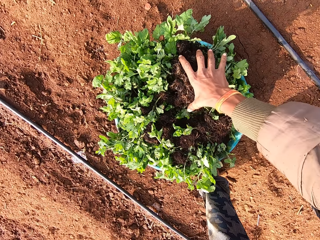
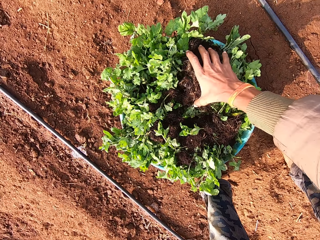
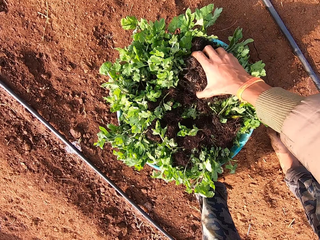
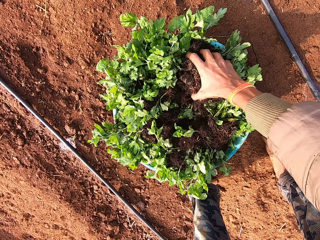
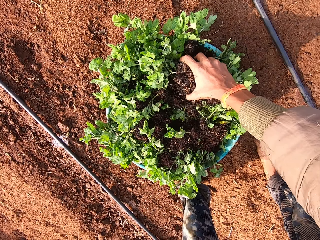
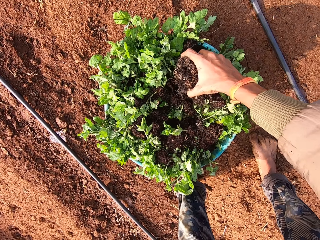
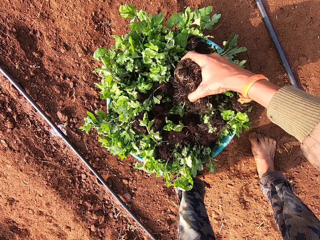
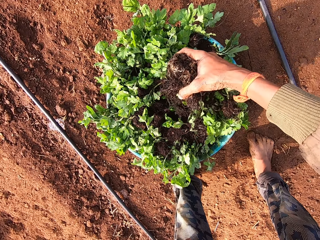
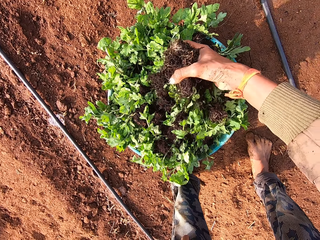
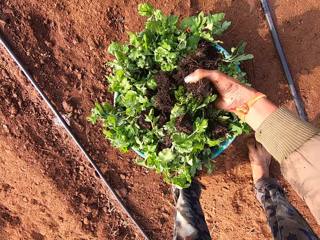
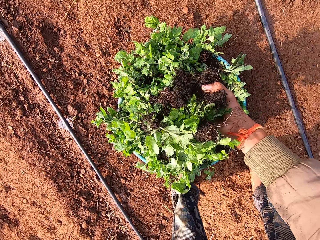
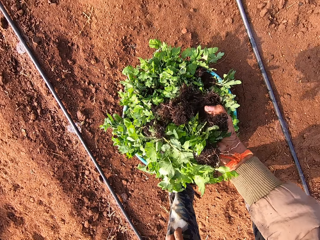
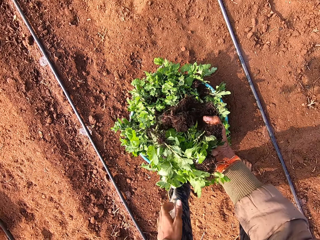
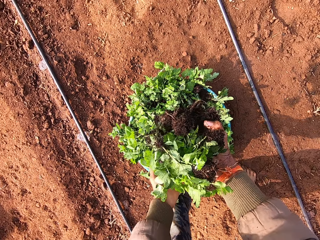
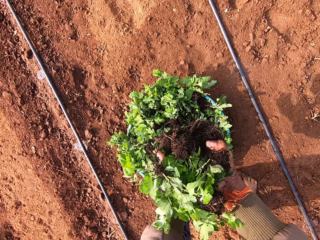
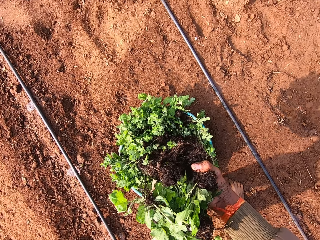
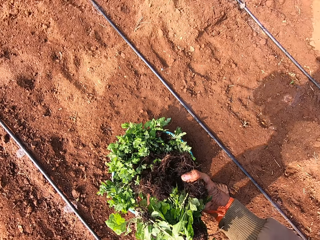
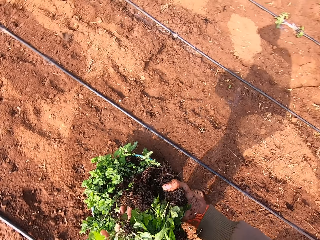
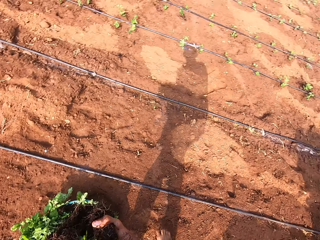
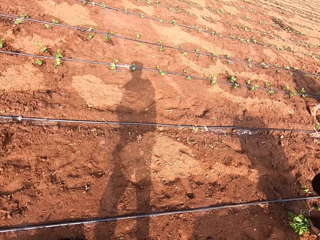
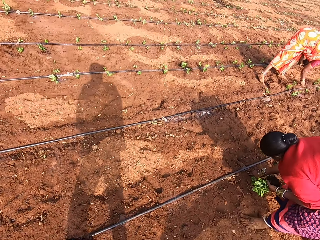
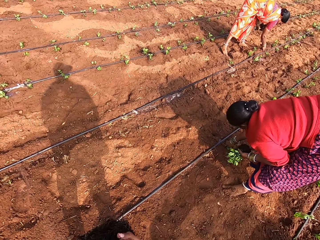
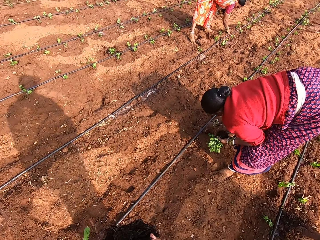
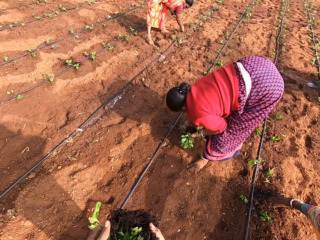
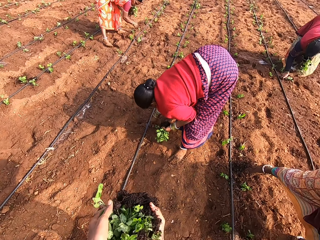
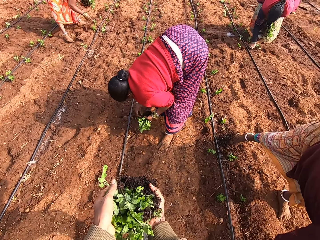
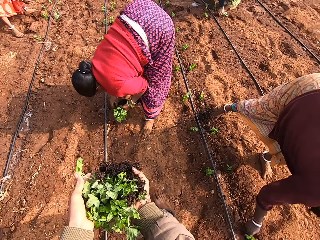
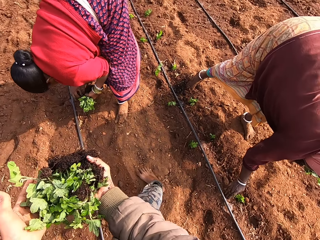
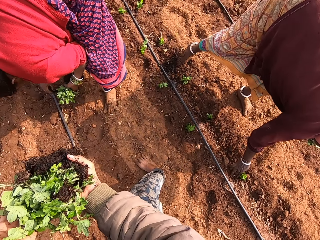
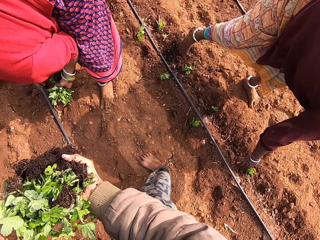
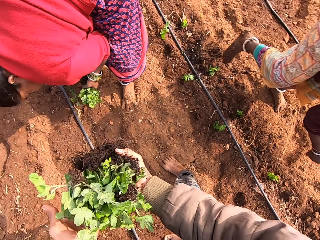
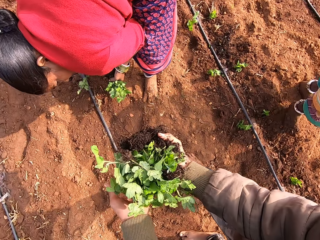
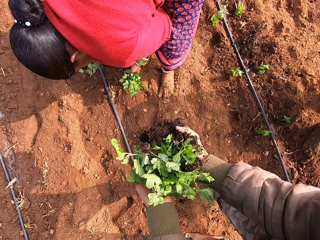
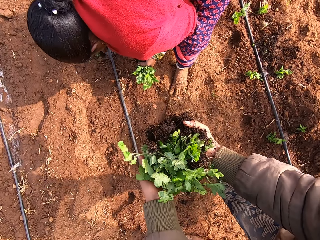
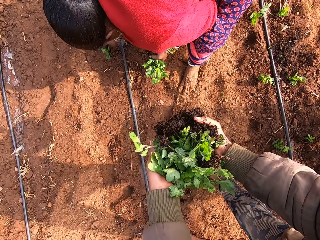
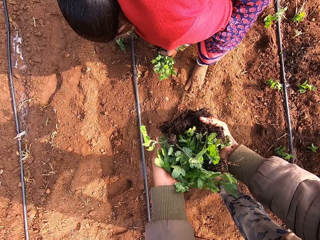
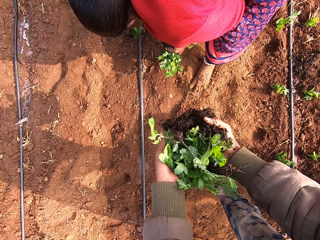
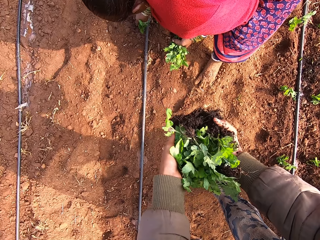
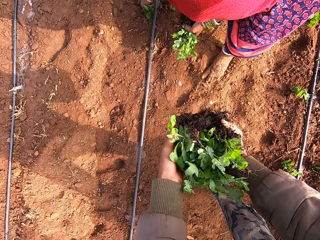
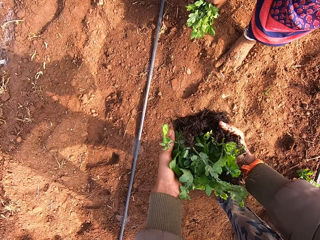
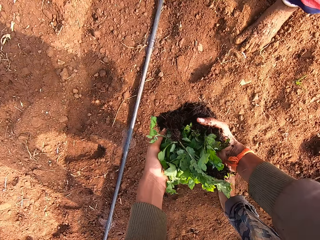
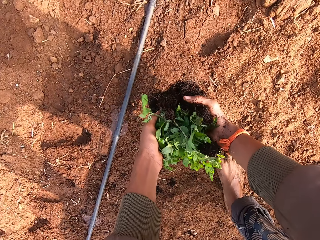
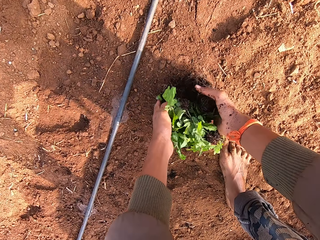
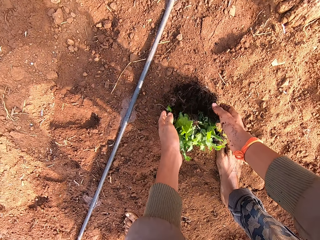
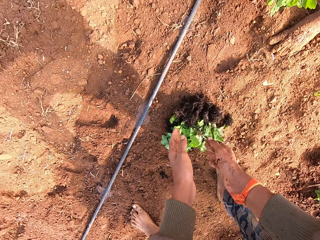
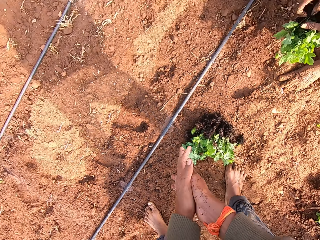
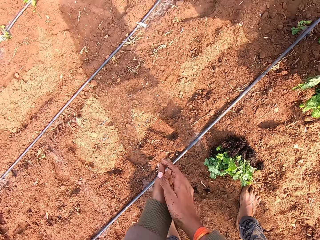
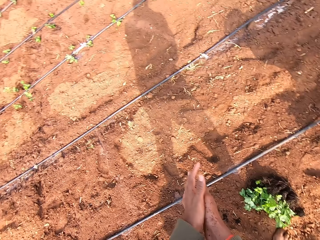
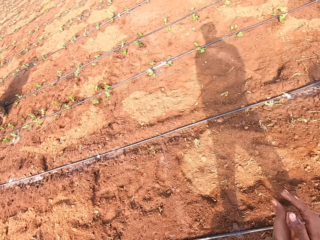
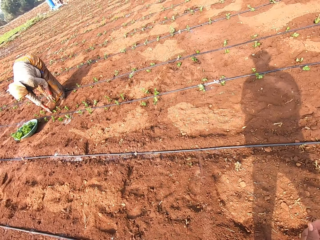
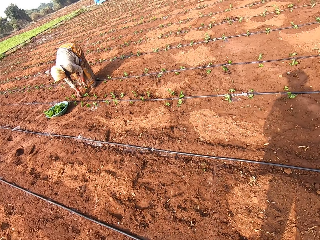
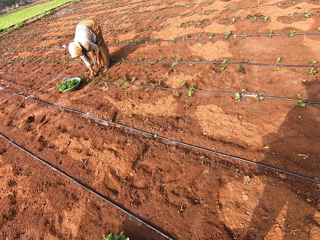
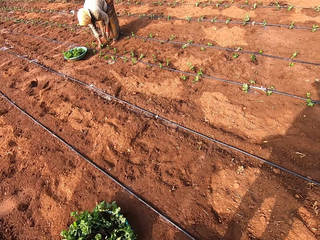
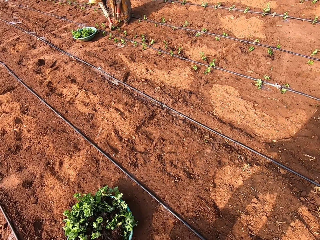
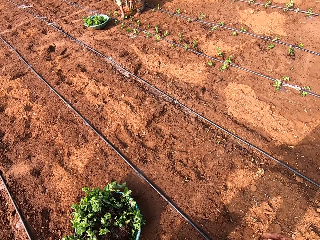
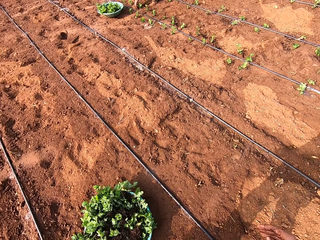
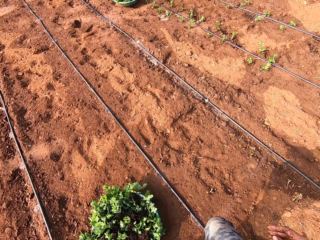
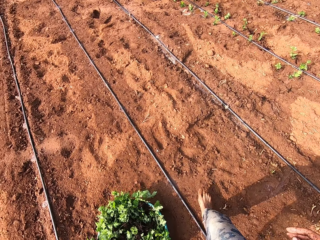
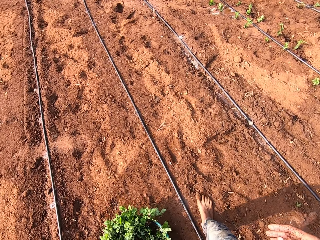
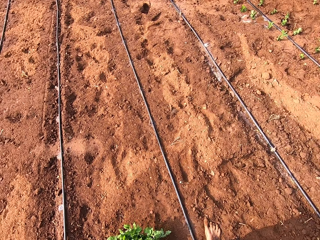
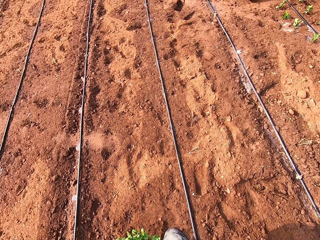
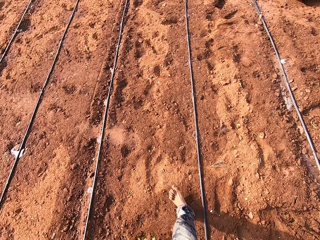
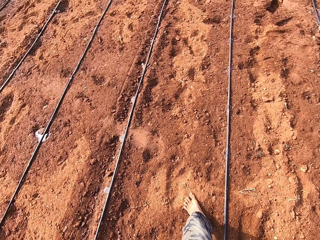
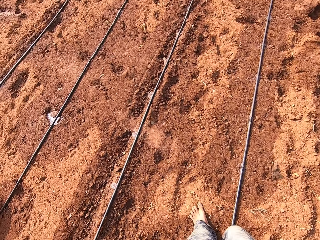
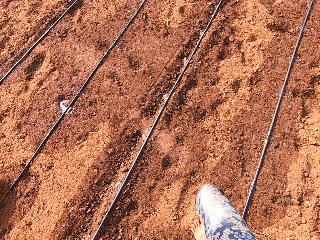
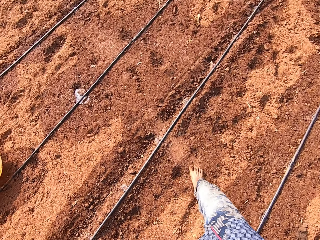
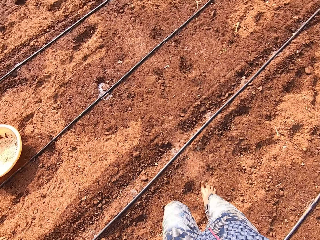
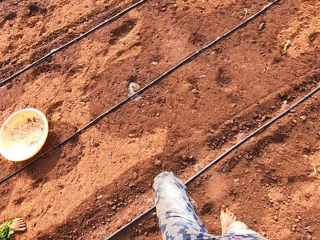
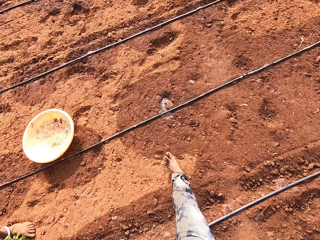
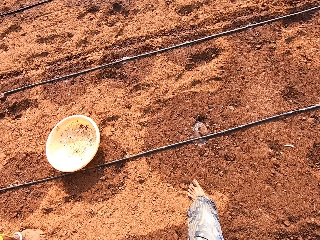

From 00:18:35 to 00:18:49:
The camera wearer takes a vegetable or seedlings from the container with his right hand. He carries the seedlings towards a person. A woman plants a vegetable on the field with her right hand. Another woman plants a vegetable on the field with her right hand. Another woman plants a vegetable on the field with her right hand. The camera wearer stands beside the person. He drops the vegetable on the field with his hands beside the person. He wipes his hands on his way back in the farm. Another woman plants a vegetable on the field with her right hand.

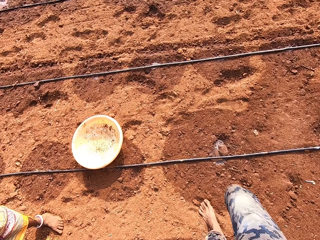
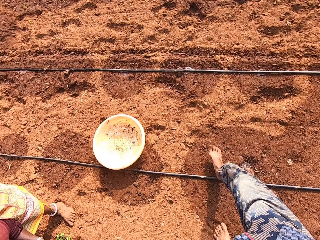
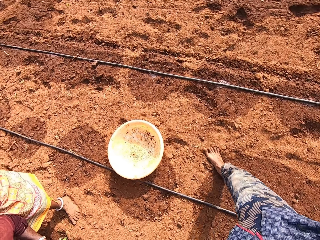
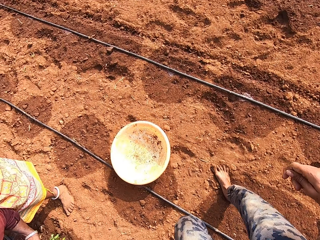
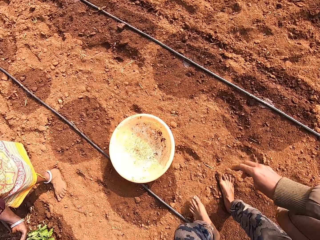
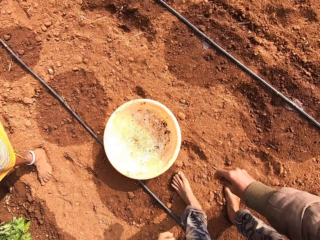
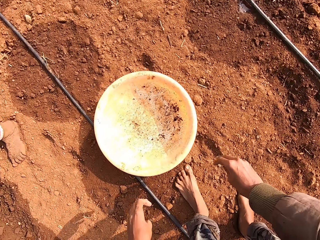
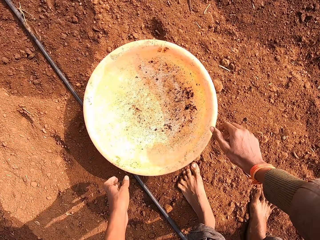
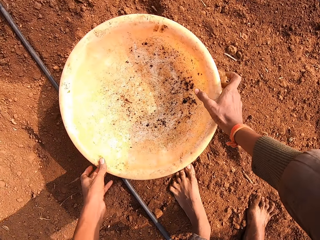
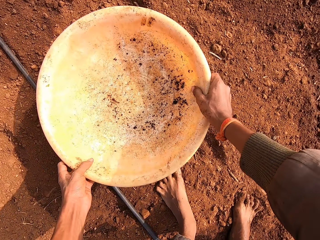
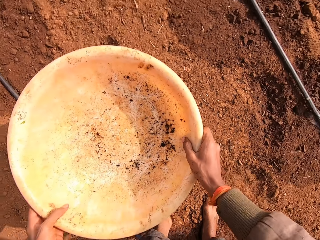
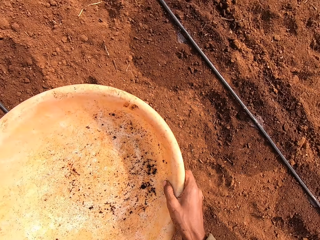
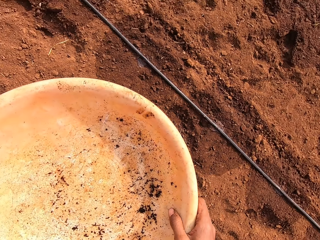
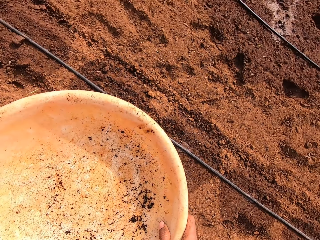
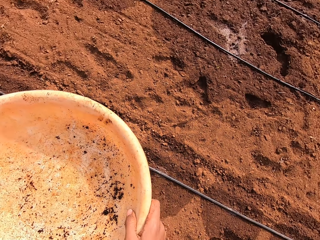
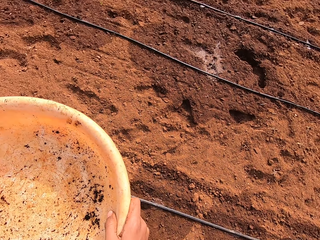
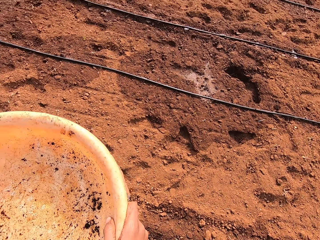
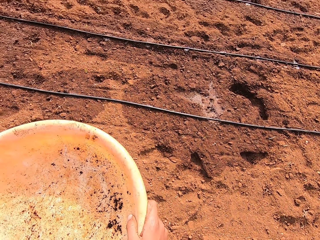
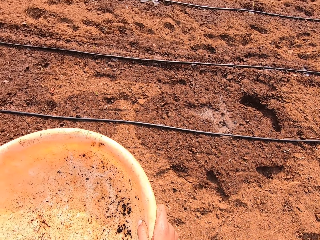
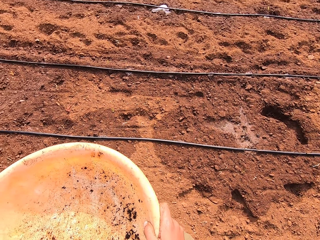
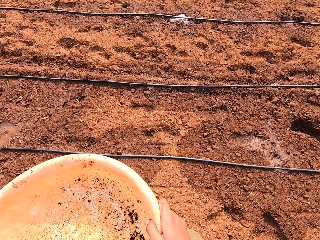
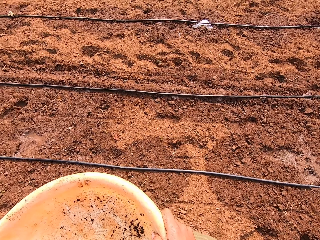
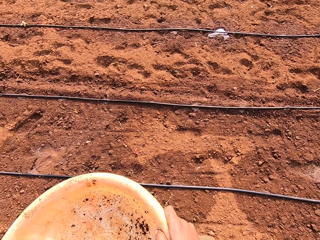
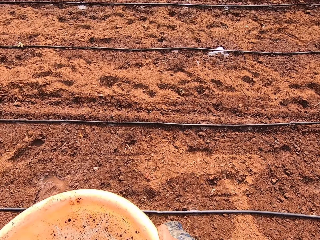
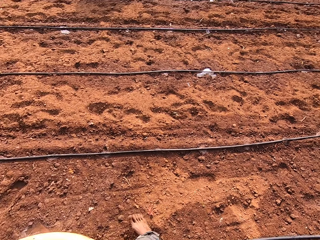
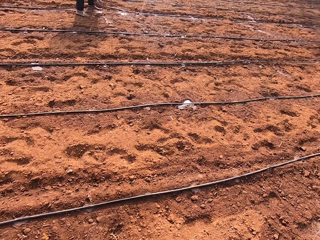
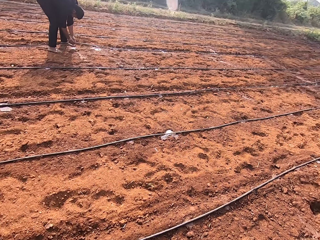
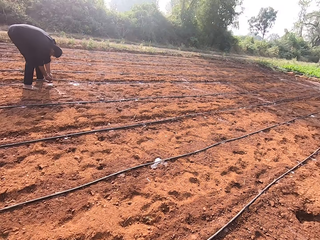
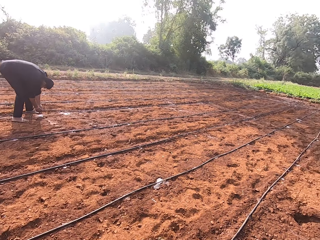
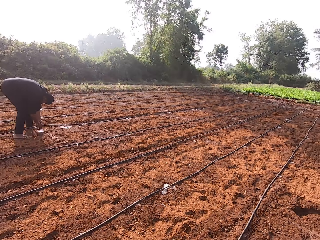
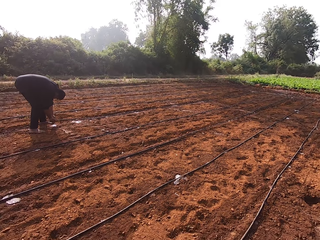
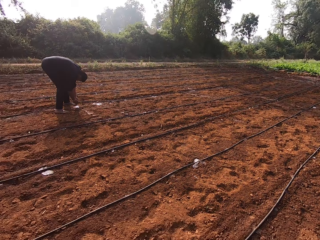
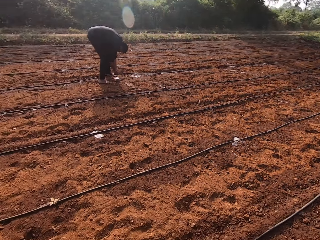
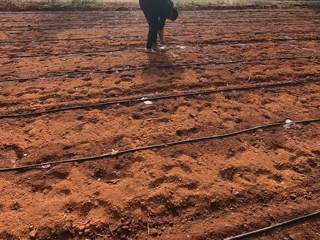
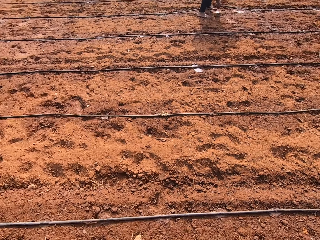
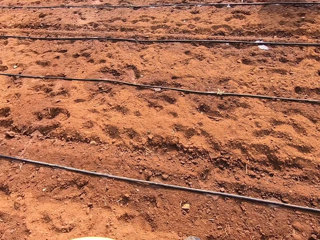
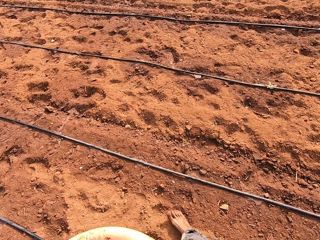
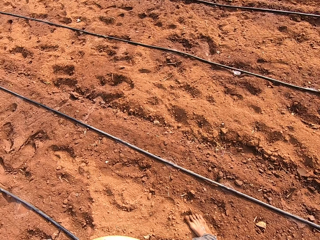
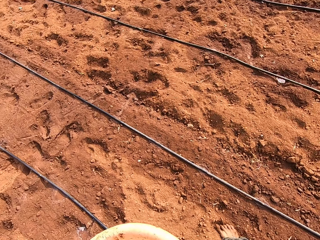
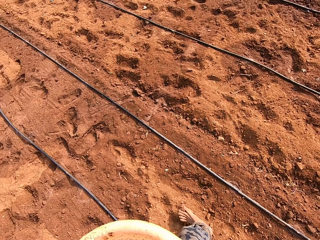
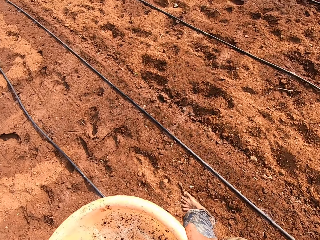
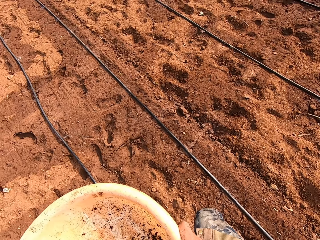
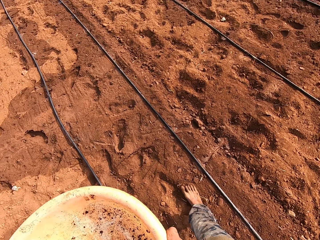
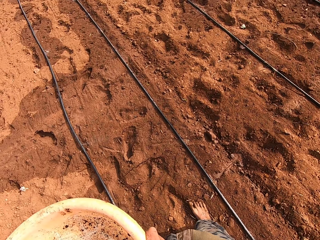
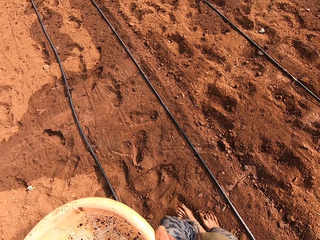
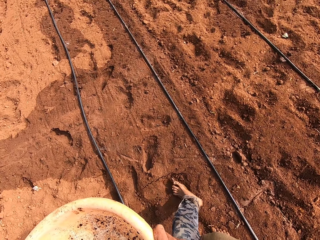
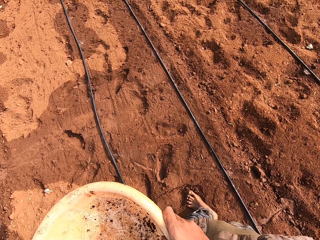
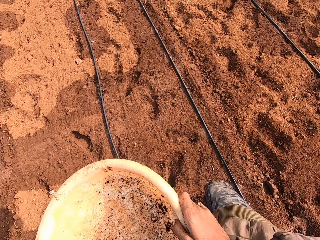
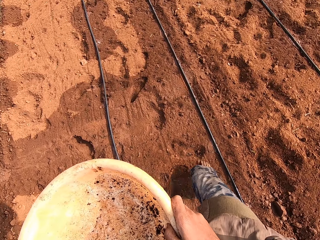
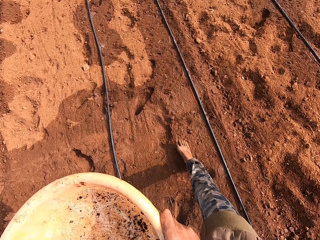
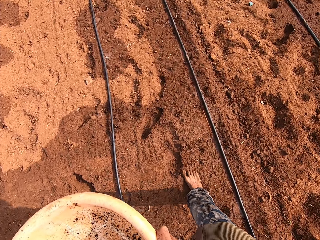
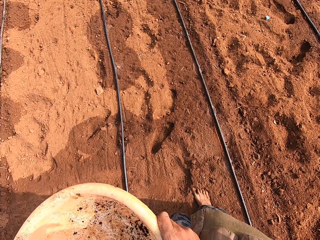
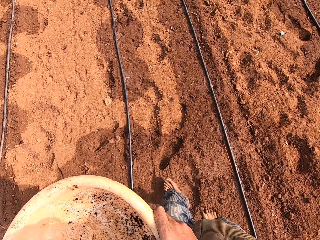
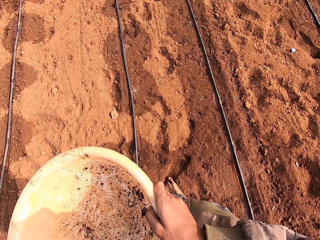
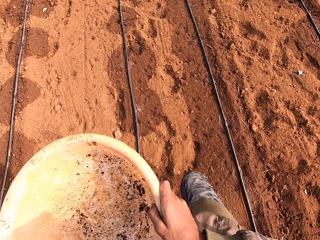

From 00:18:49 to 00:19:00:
The camera wearer picks the empty plastic container or basin from the ground with his hands. He carries the basin in the farm. A man plants a vegetable on the field with his hands.
